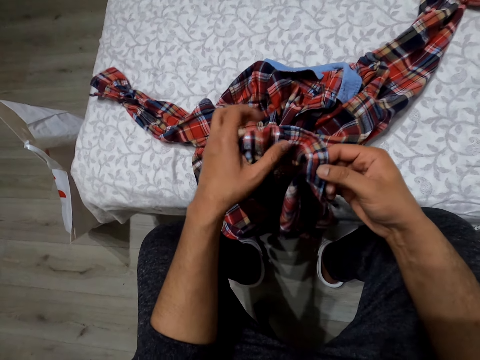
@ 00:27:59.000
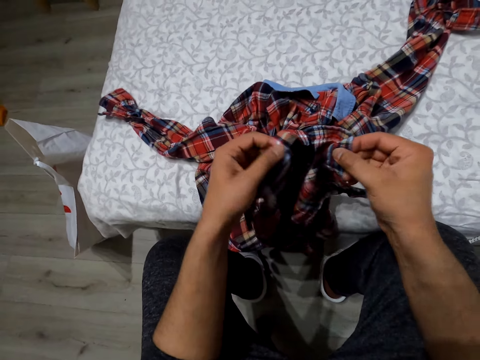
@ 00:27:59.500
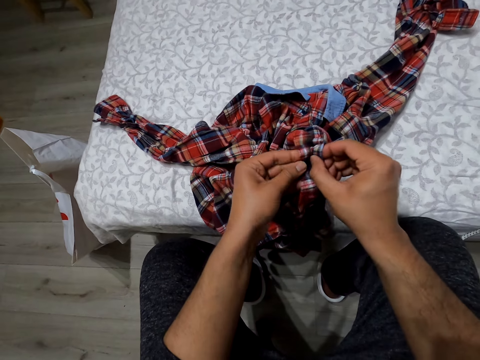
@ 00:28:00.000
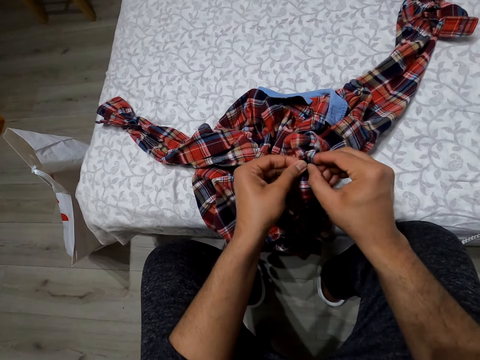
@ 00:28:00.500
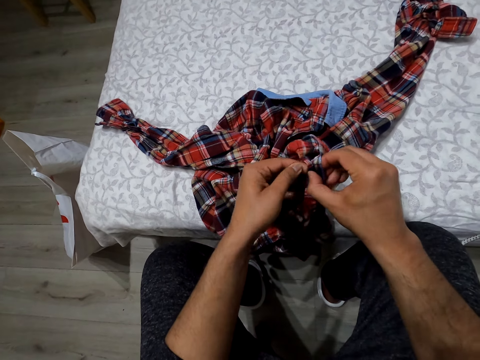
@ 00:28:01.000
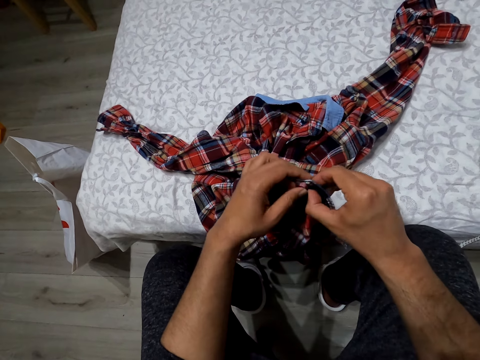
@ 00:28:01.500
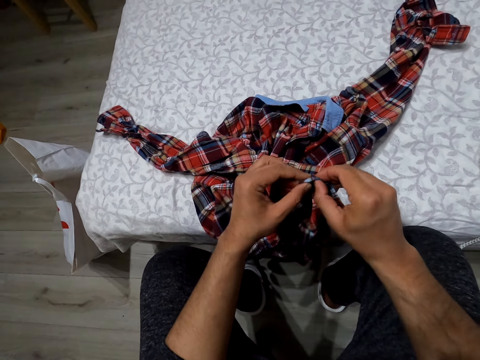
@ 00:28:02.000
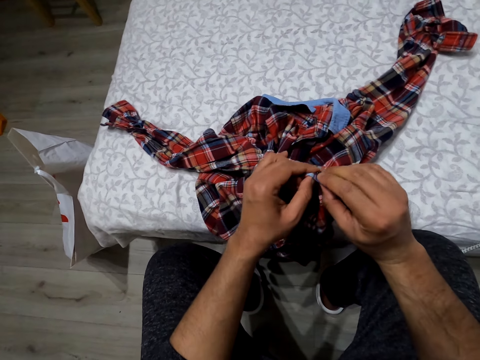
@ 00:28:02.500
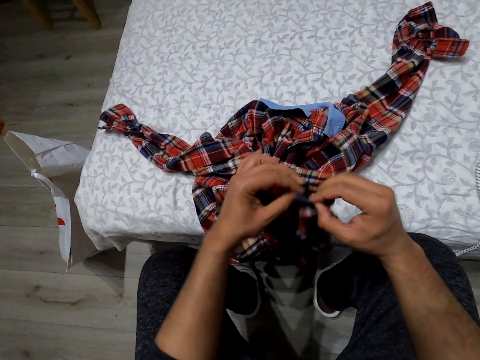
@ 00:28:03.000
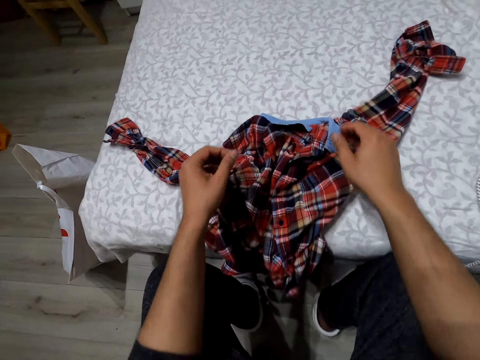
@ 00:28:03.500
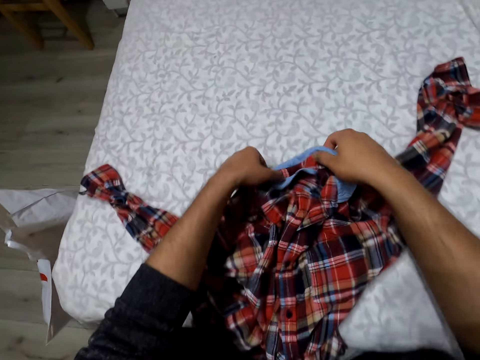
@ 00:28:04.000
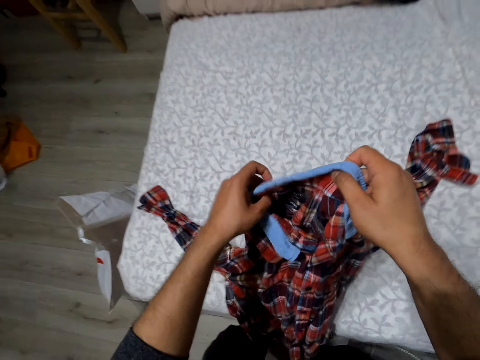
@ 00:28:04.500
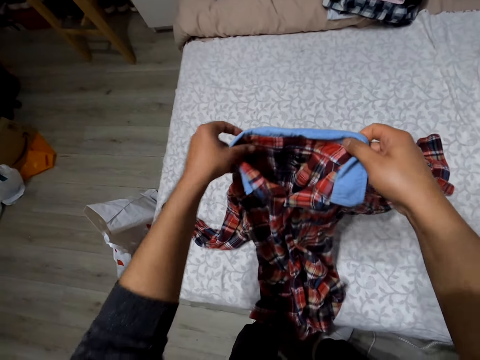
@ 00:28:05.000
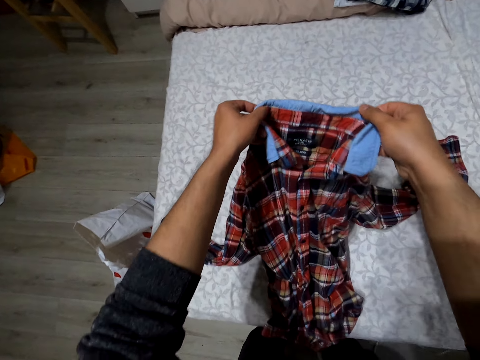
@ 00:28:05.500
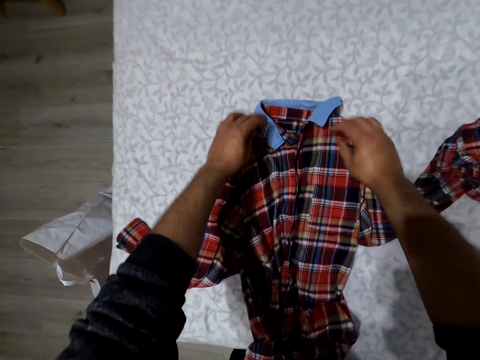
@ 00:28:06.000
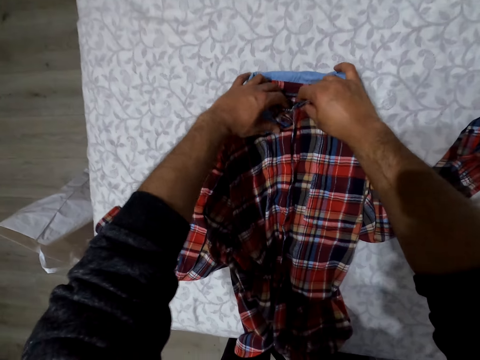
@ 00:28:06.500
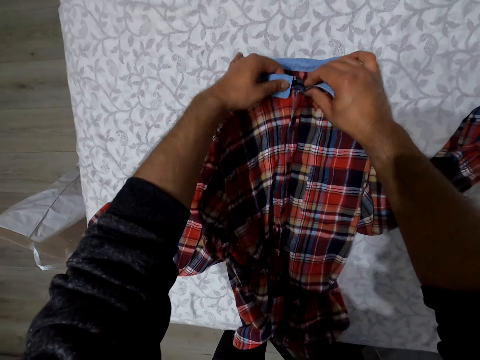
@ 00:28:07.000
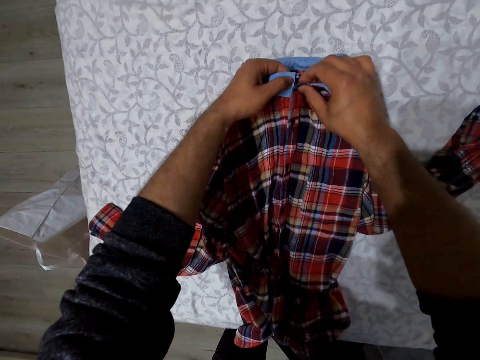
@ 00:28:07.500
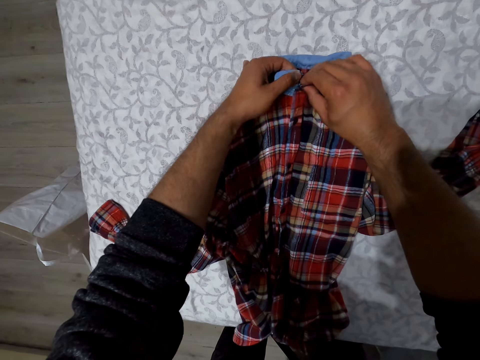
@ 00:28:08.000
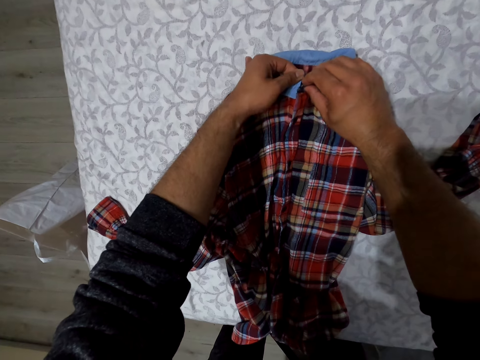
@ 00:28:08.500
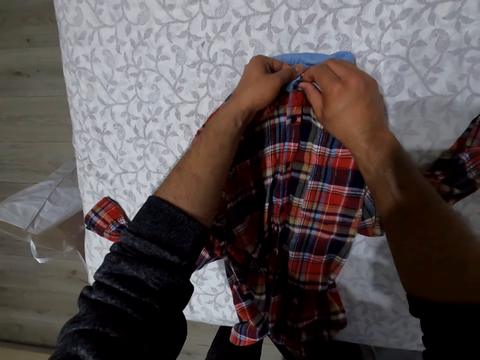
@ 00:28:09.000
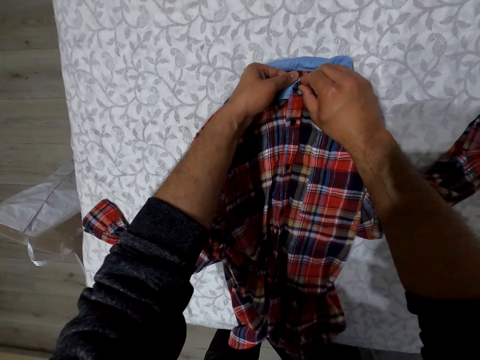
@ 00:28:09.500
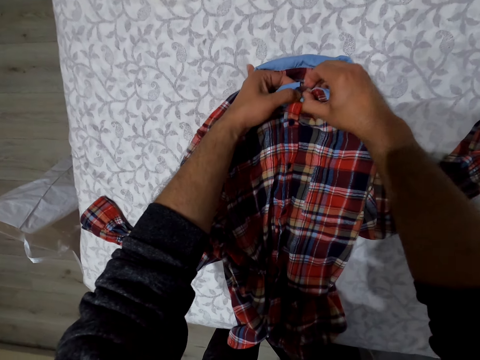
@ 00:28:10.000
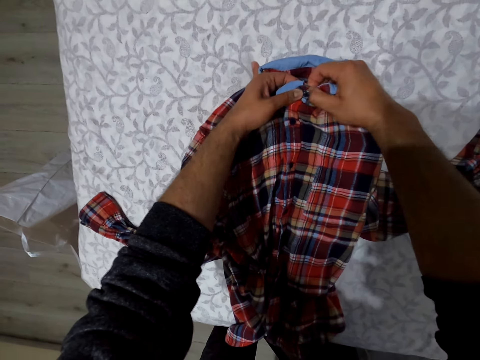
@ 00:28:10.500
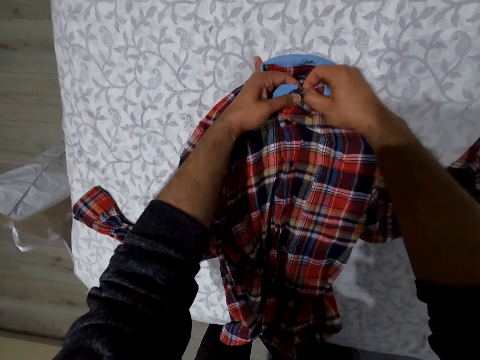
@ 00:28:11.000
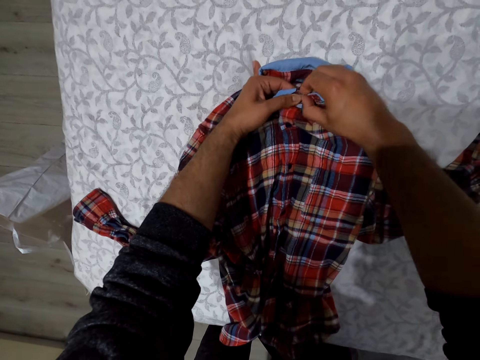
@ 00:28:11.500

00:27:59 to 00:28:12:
The camera wearer buttons the shirt. They pick up the shirt. They drop the shirt. They hold the shirt. They button the shirt.

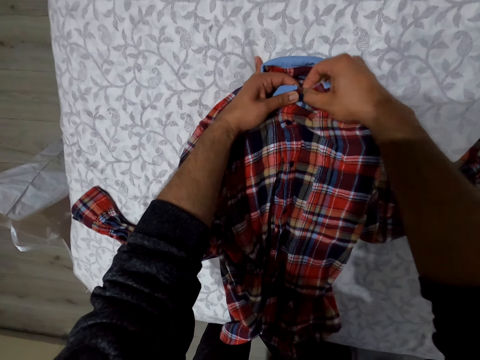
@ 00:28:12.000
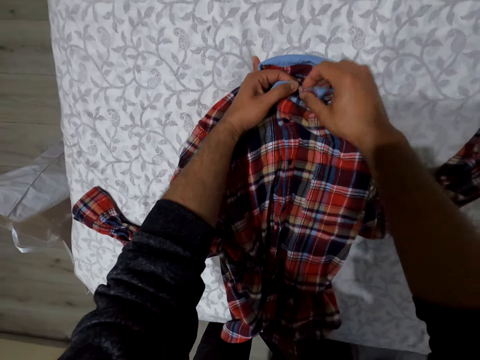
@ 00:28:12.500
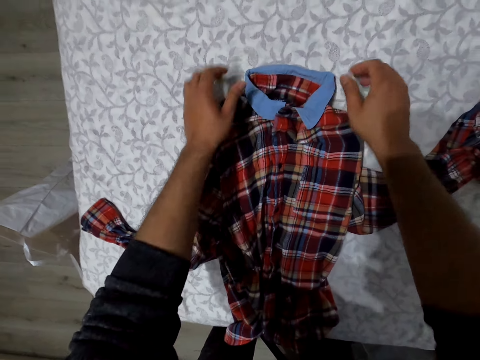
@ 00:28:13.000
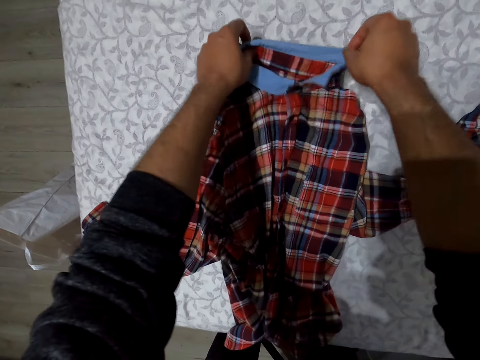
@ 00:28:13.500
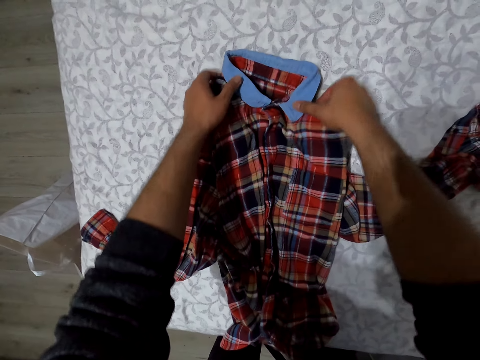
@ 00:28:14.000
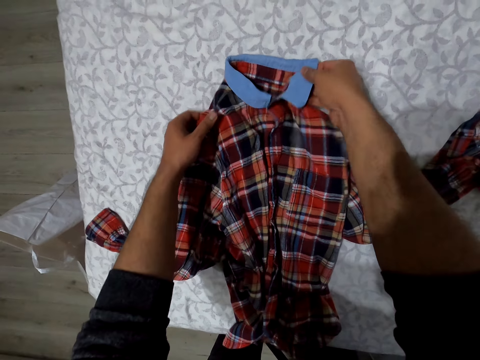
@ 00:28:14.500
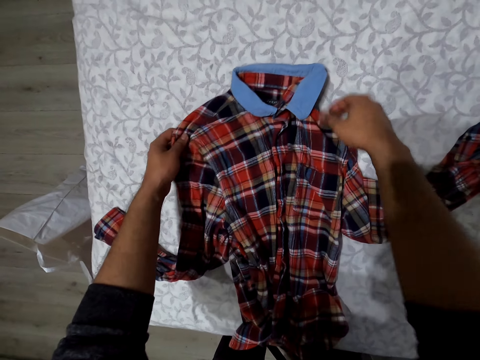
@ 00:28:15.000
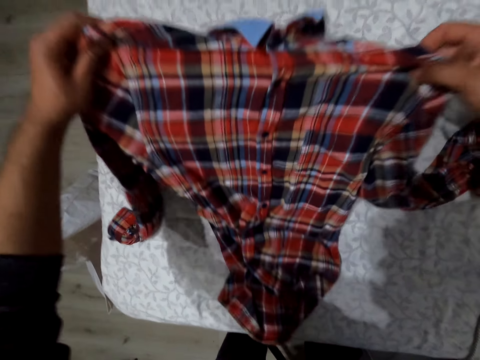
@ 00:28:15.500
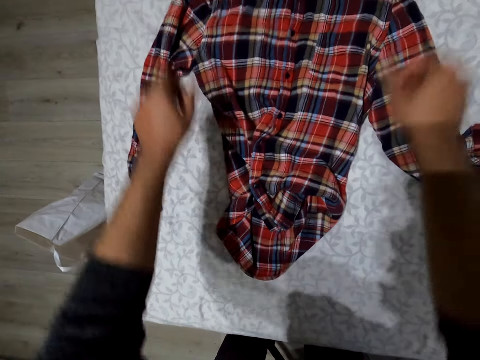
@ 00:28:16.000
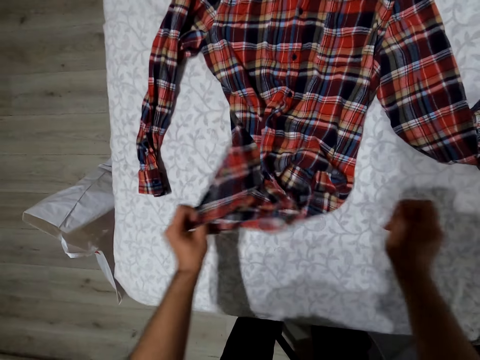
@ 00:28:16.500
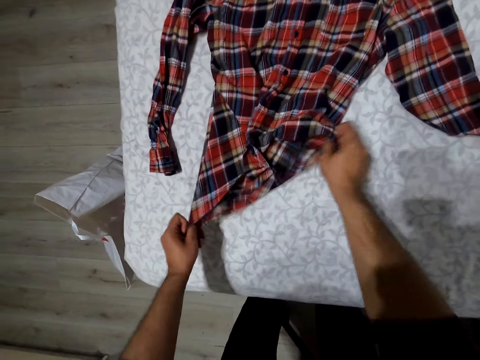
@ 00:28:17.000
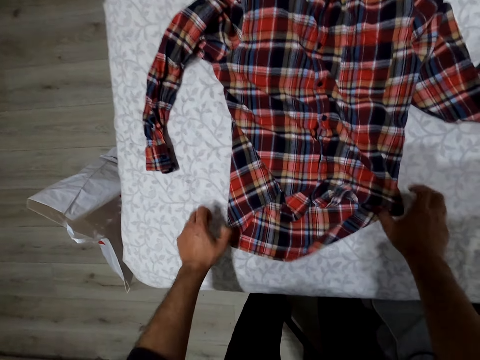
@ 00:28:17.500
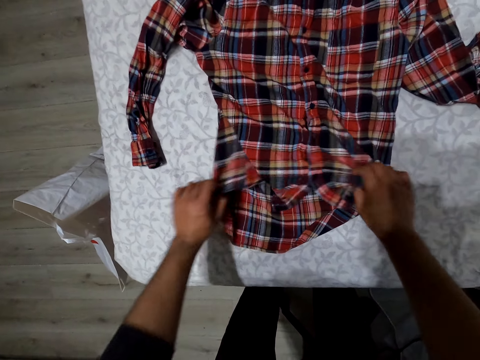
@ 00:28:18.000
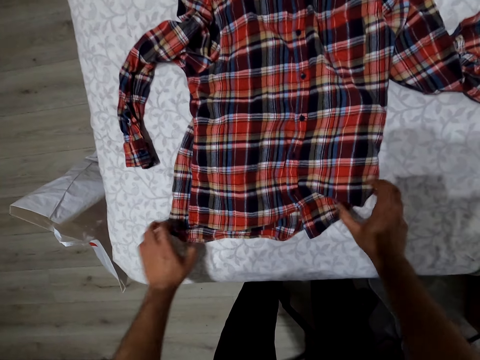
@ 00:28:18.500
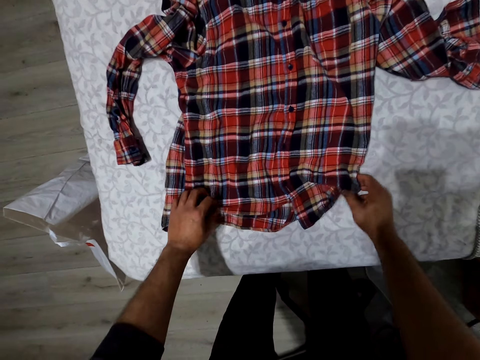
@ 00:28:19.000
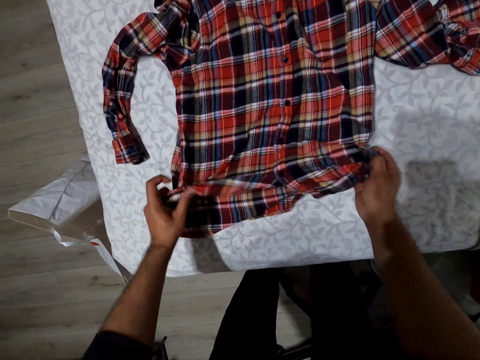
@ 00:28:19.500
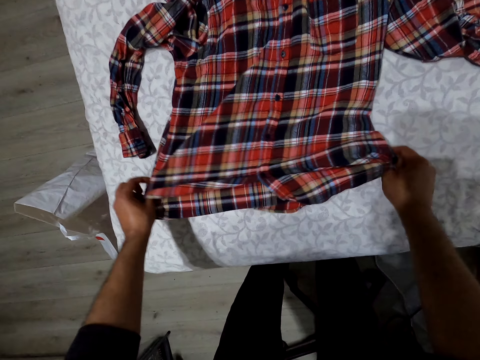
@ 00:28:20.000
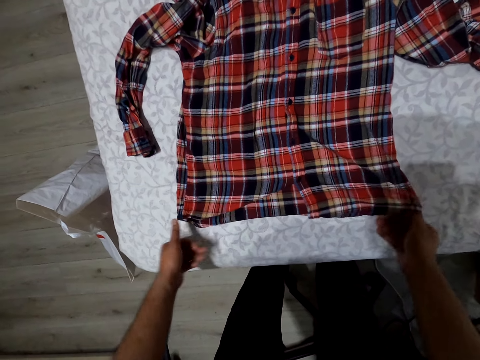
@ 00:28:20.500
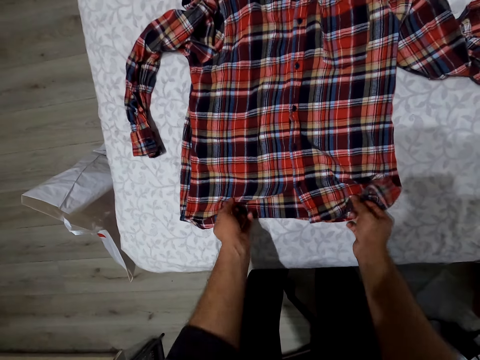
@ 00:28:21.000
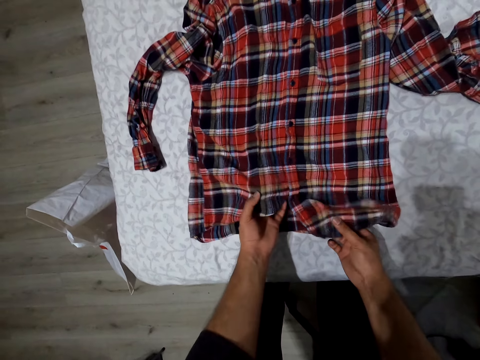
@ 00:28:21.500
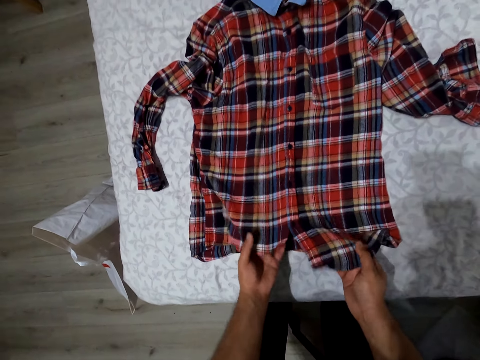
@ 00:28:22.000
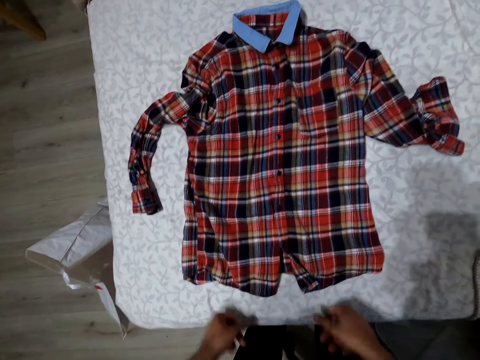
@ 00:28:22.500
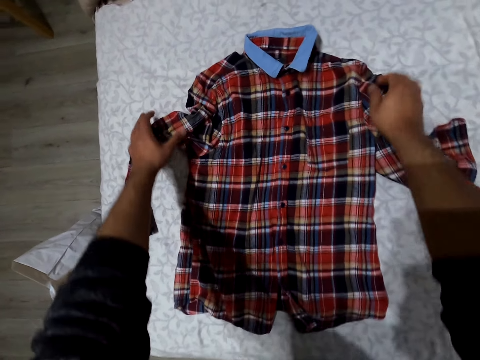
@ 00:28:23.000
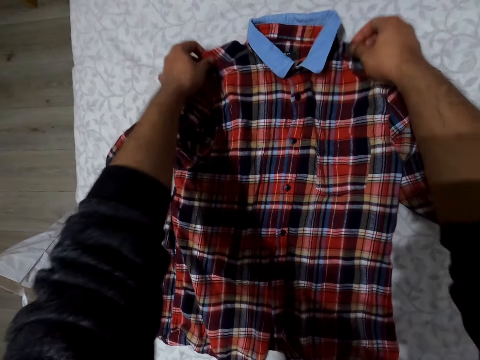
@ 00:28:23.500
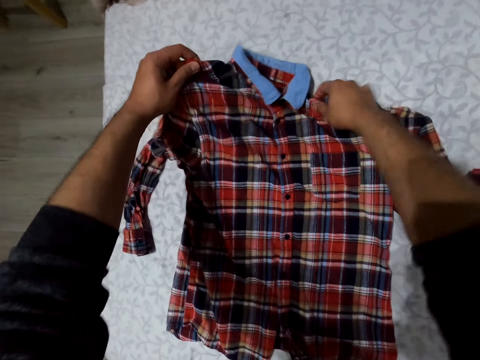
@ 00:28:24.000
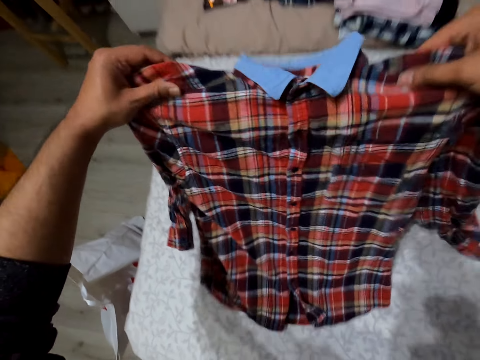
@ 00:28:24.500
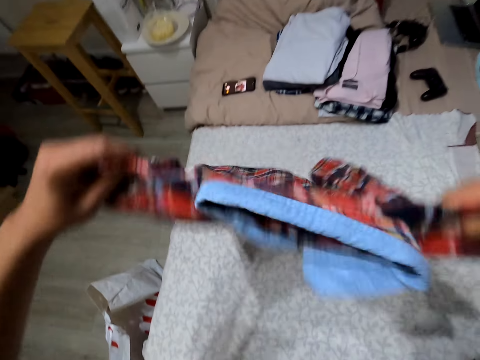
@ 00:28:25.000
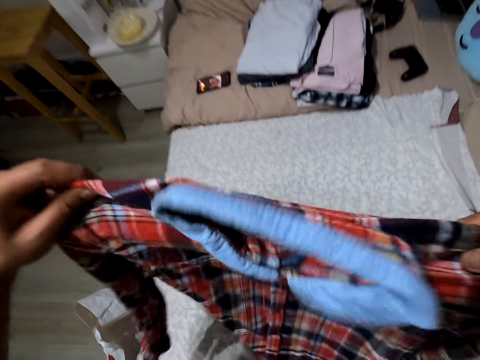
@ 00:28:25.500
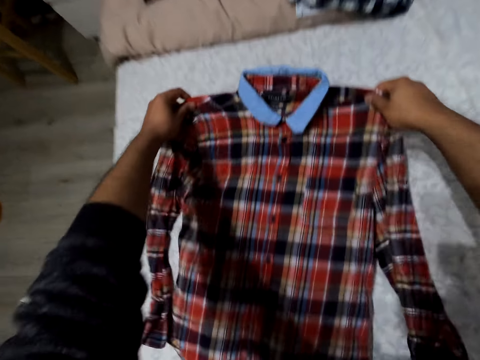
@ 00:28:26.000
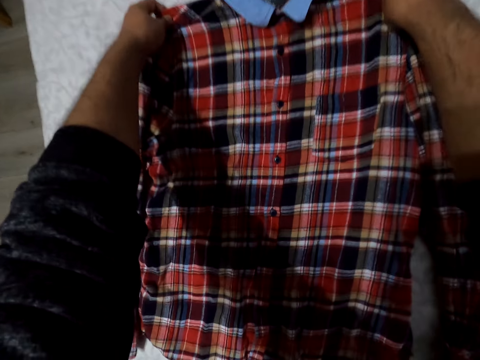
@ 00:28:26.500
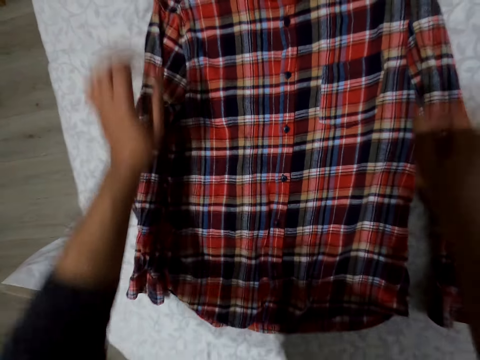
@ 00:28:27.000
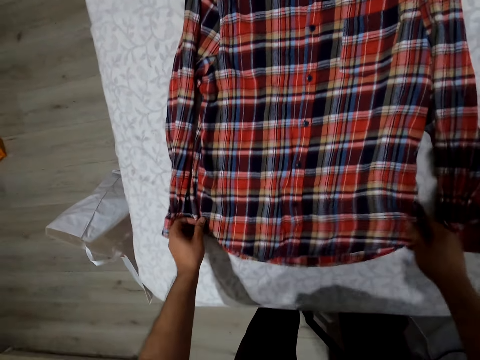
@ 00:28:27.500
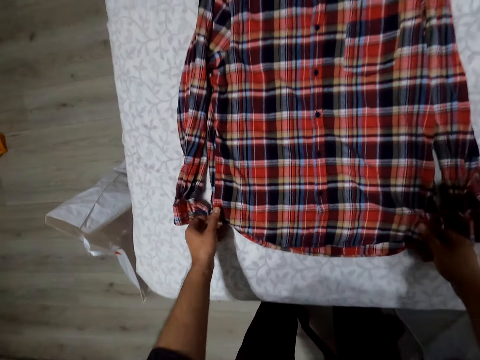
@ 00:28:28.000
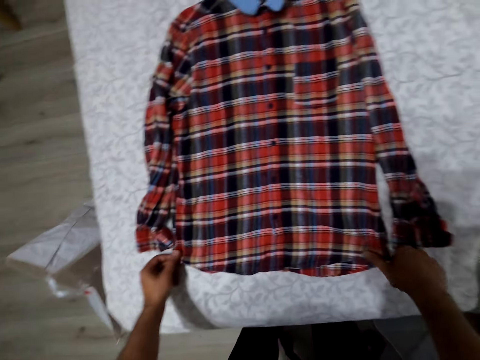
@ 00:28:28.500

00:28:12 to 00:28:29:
The camera wearer holds the shirt collar and touches the shirt collar. They reposition the shirt. They spread the shirt on the bed. They straighten the shirt. They straighten it again. They lift the shirt. They drop the shirt. They straighten the shirt.
